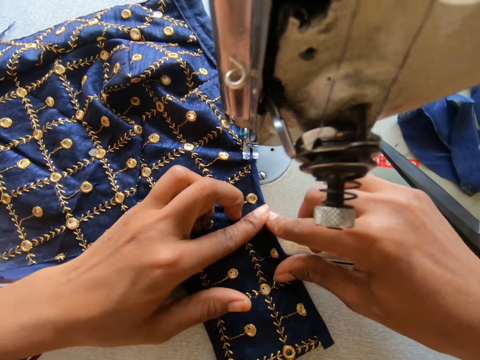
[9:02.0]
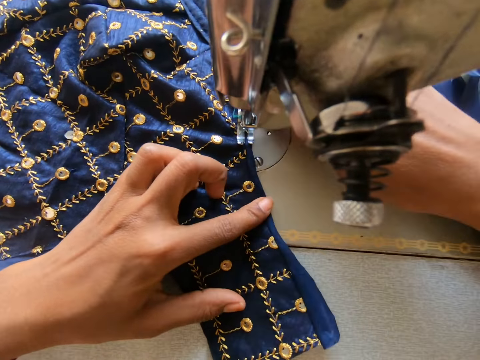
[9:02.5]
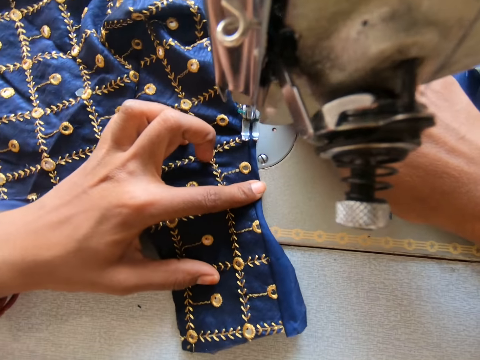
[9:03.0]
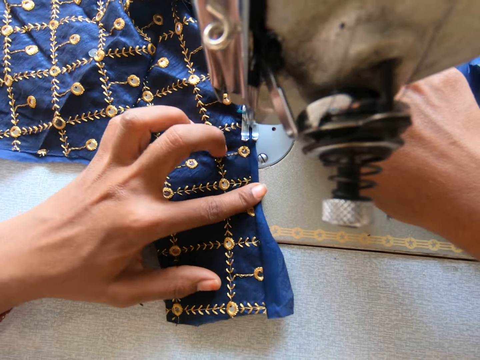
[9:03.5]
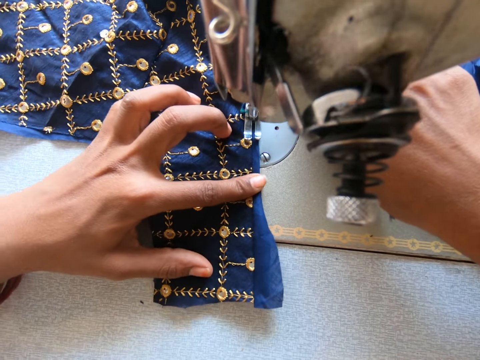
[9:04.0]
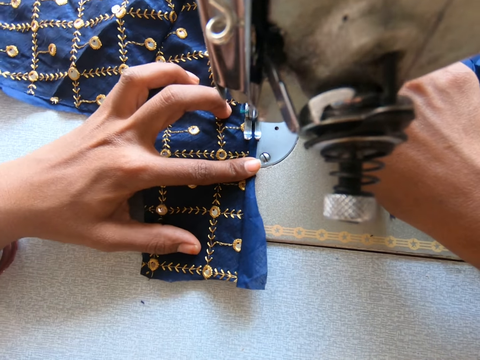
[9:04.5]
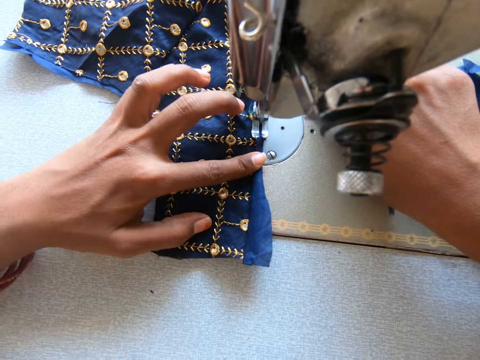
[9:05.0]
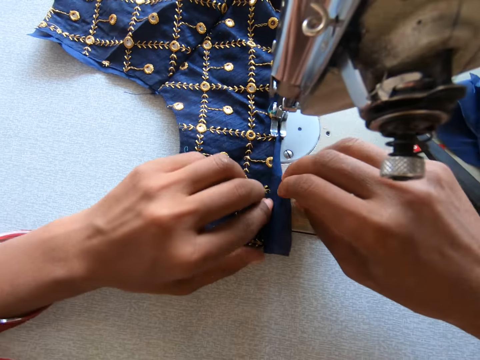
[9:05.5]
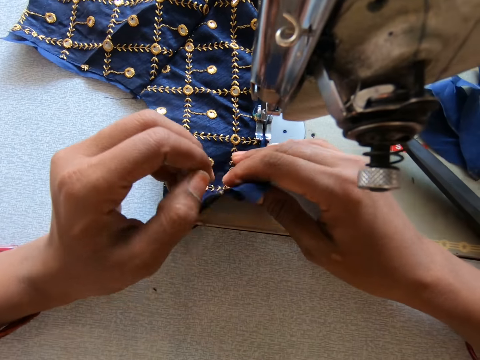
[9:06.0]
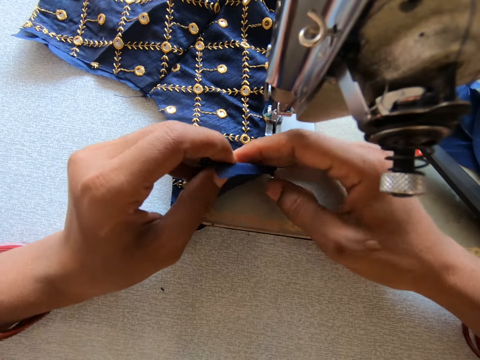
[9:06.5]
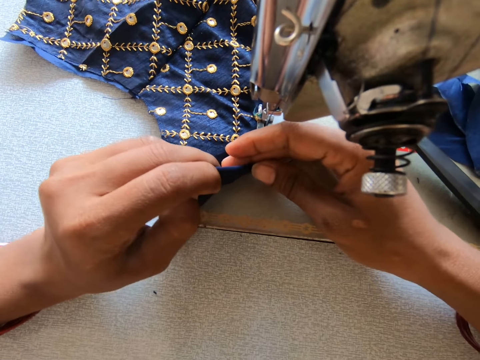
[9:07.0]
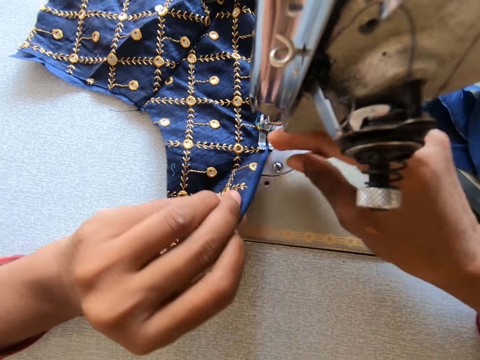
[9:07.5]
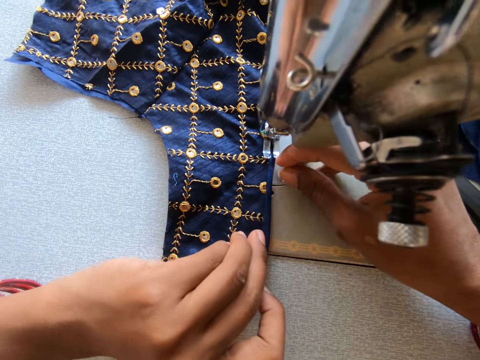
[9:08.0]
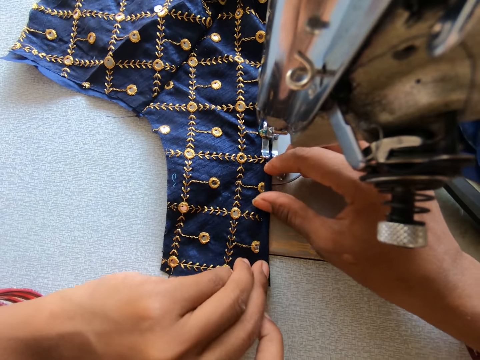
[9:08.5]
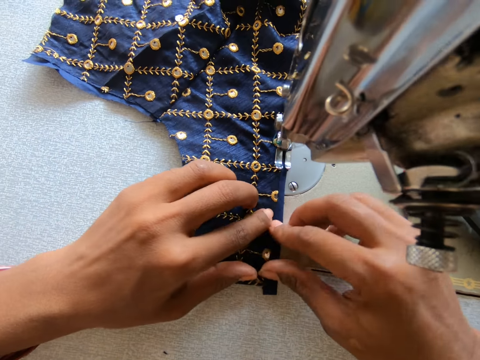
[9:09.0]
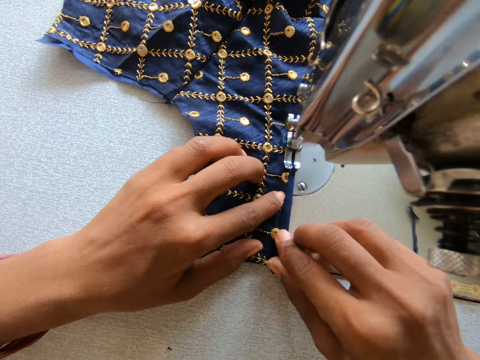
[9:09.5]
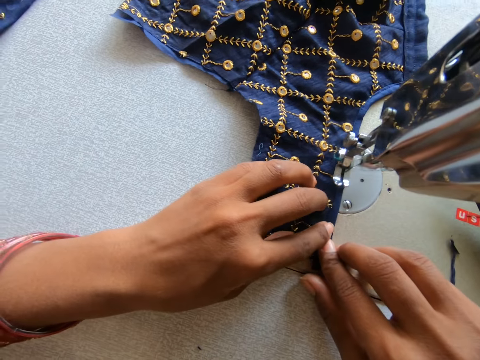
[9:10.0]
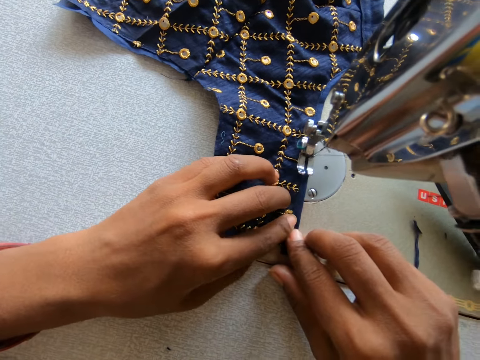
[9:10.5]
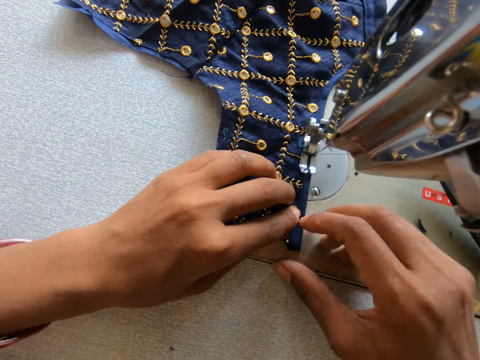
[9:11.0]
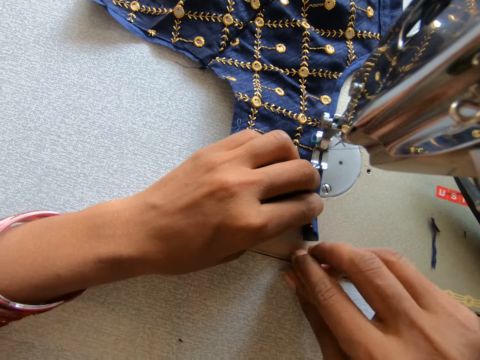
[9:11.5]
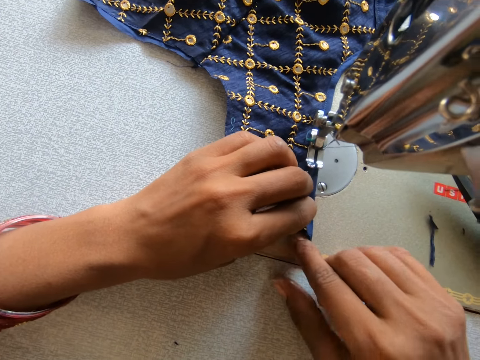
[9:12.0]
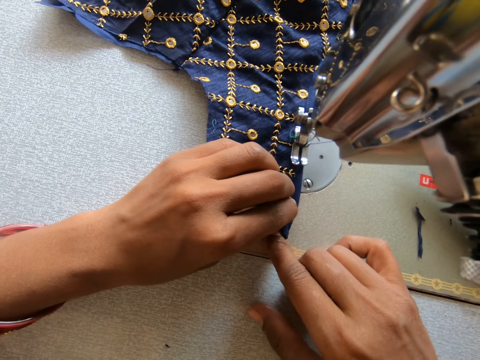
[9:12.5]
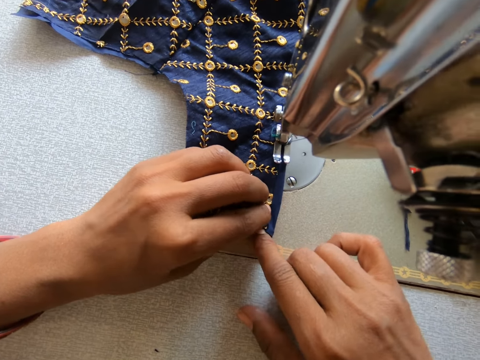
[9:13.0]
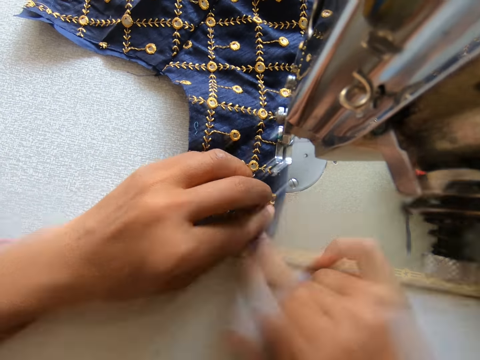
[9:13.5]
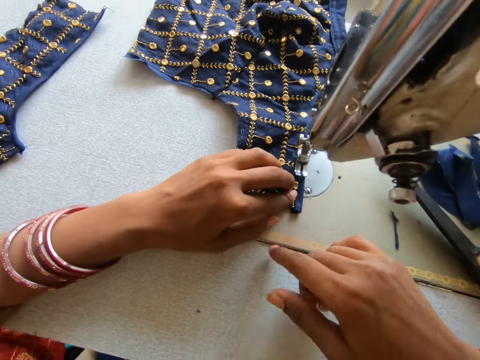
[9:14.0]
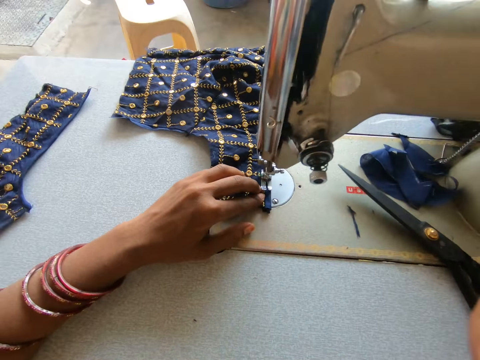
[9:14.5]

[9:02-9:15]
The camera wearer sews the lining material on the clothing material. They fold the lining material. They sew the lining material on the clothing material.

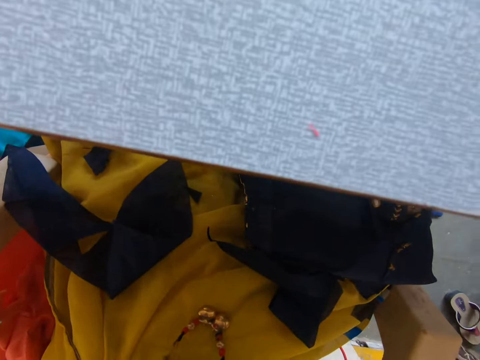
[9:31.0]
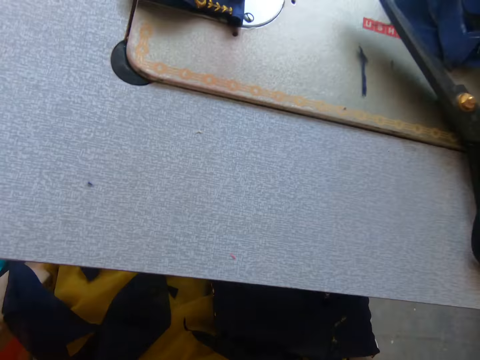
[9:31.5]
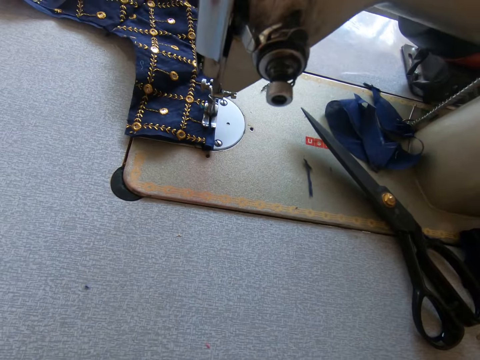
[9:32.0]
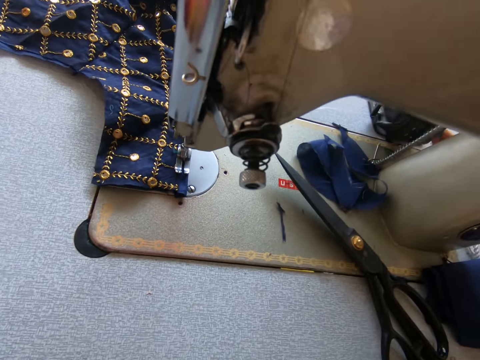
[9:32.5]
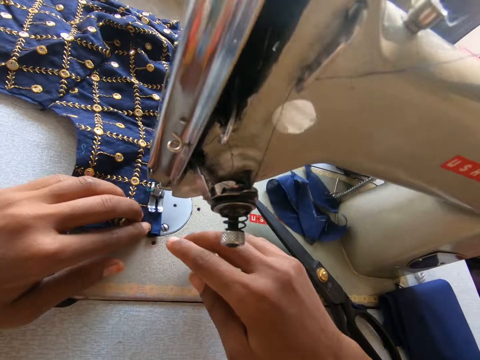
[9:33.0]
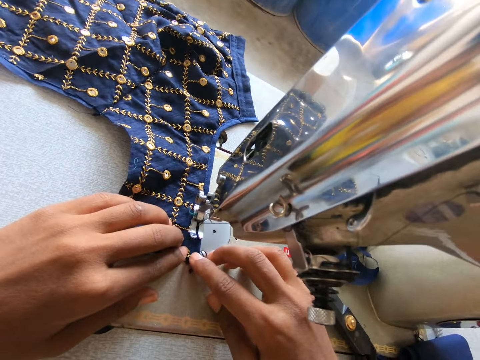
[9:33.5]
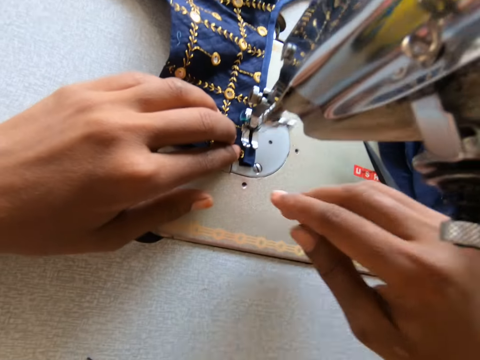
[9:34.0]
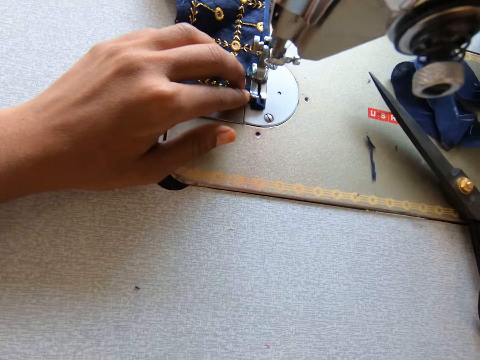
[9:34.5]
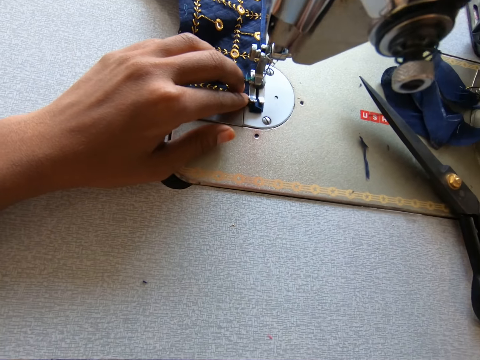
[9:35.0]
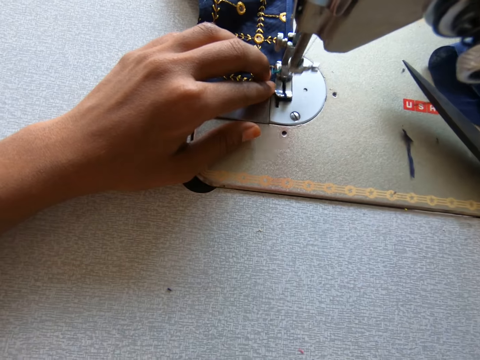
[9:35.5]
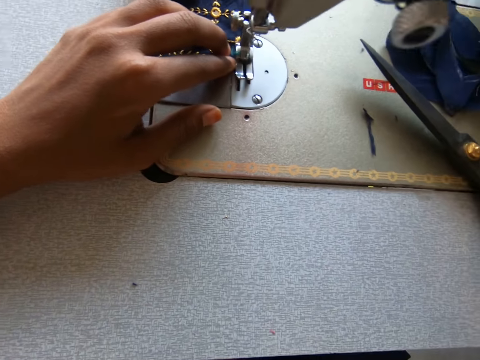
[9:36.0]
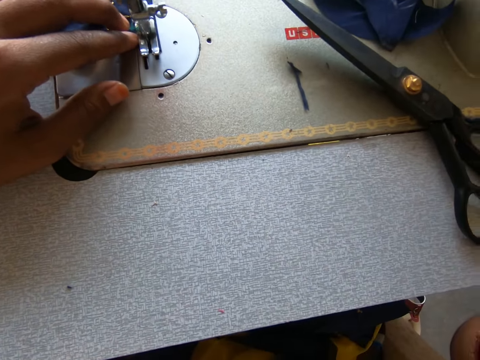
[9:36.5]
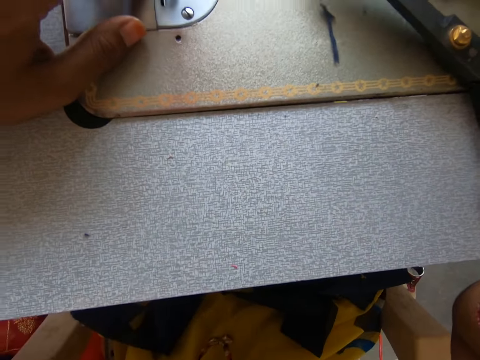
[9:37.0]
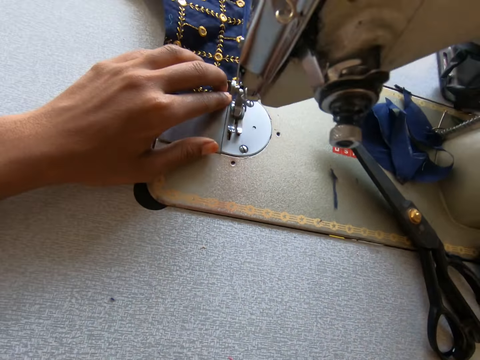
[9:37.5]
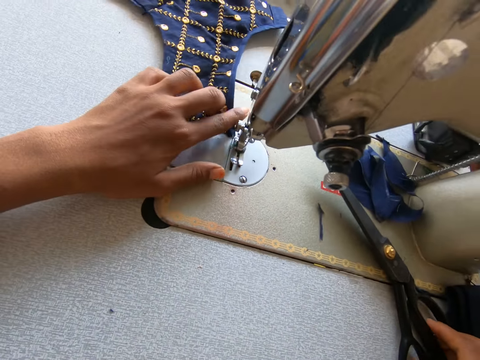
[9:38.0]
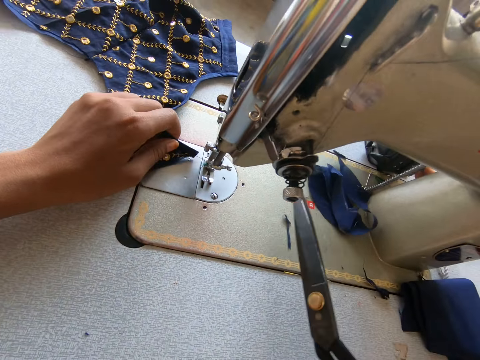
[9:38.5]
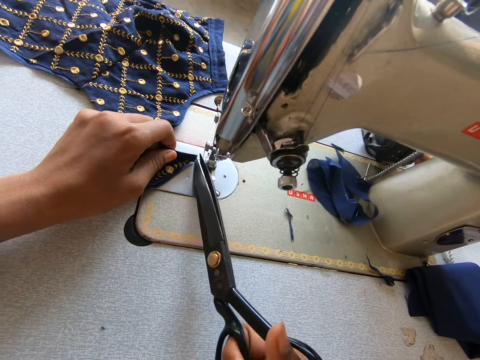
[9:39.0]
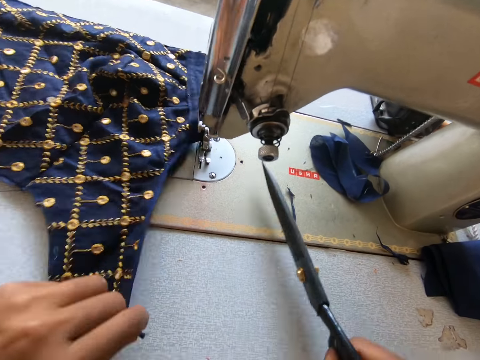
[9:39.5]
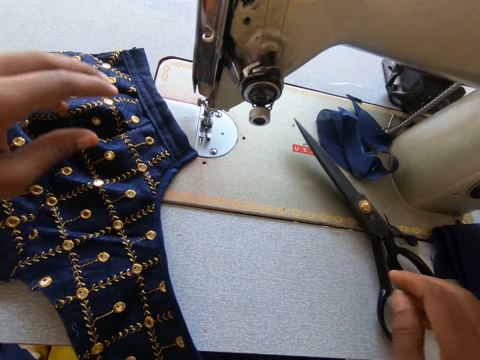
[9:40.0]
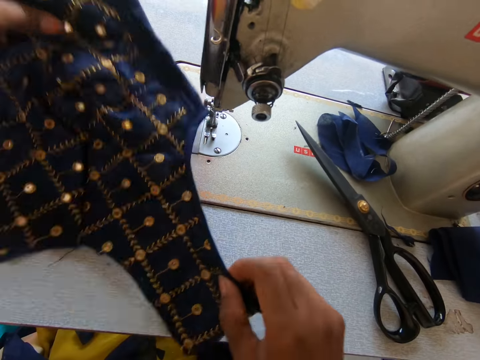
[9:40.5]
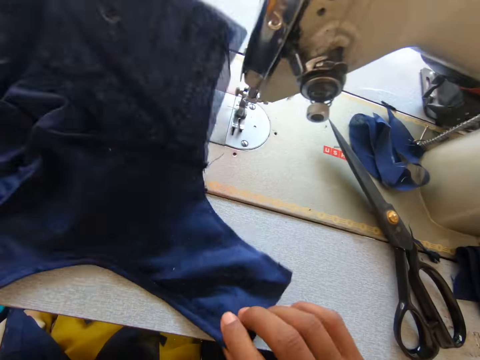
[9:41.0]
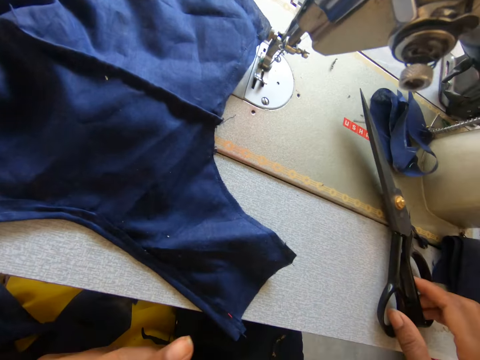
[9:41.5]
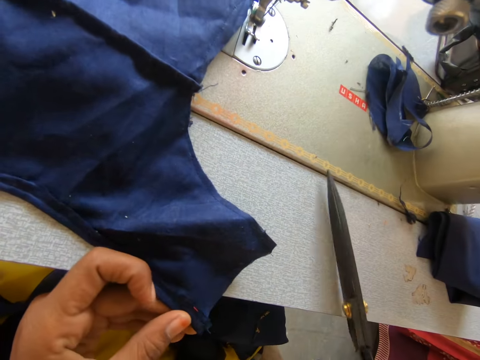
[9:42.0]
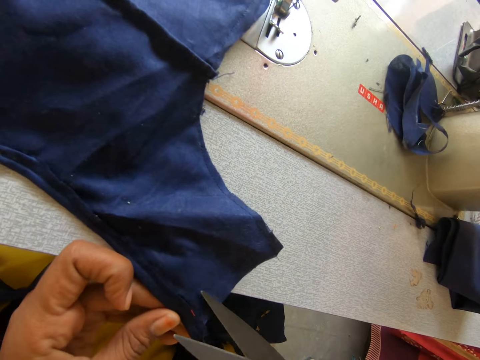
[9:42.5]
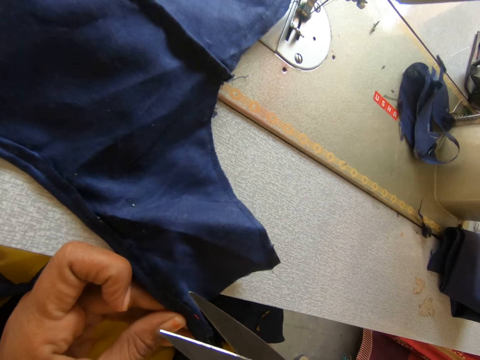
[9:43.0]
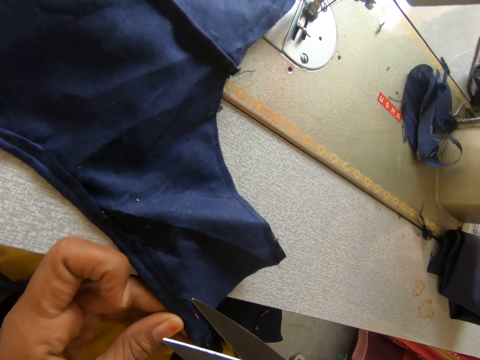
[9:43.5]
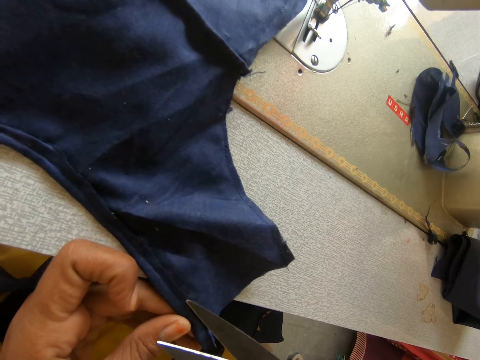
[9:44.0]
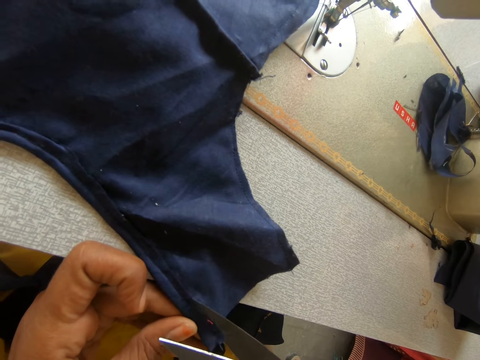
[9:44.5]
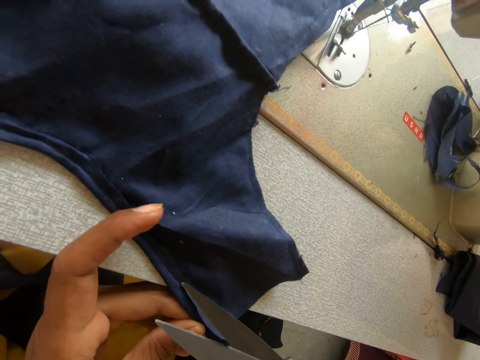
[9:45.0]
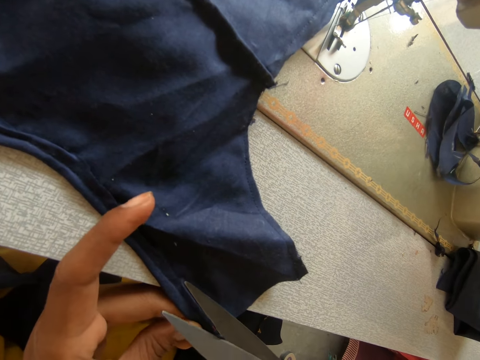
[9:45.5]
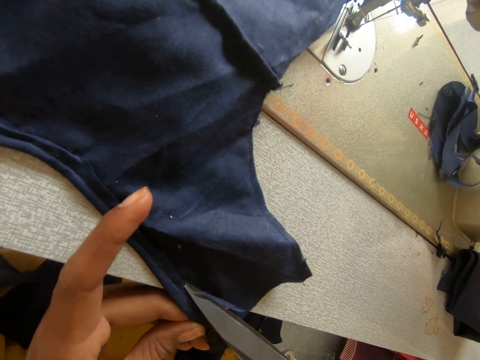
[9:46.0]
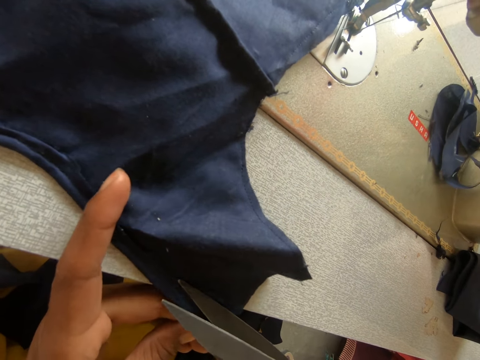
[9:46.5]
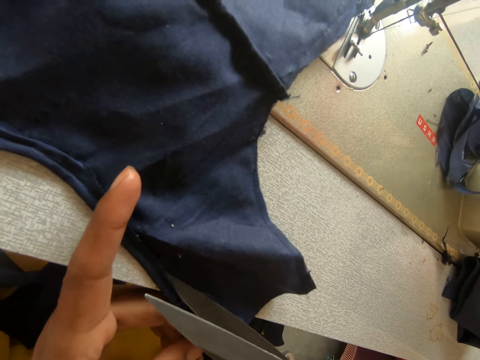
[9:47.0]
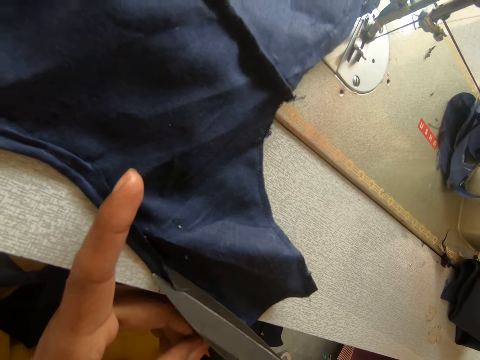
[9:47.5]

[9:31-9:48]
The camera wearer holds the cloth under the sewing machine. They pick up the scissors. They cut the thread with the scissors. They pull the cloth. They put down the scissors. They grab the cloth, flip the cloth. They pick up the scissors. They cut the cloth with the scissors. They hold the cloth.
